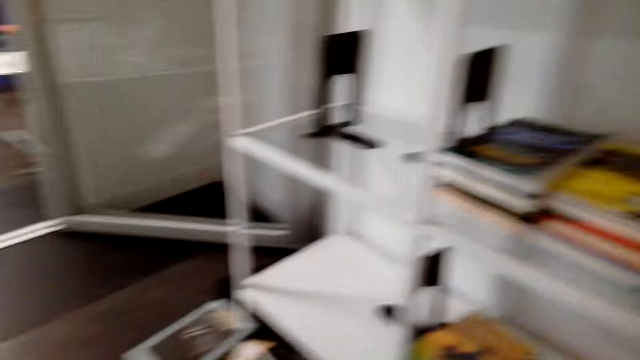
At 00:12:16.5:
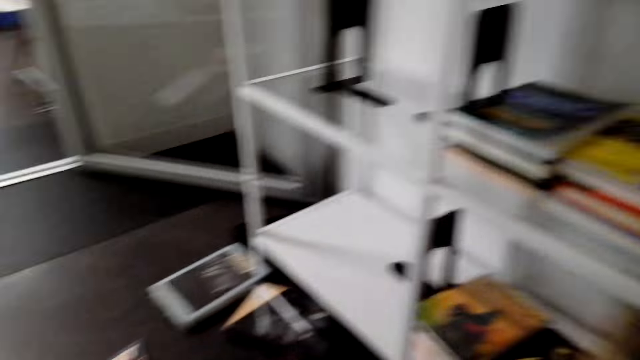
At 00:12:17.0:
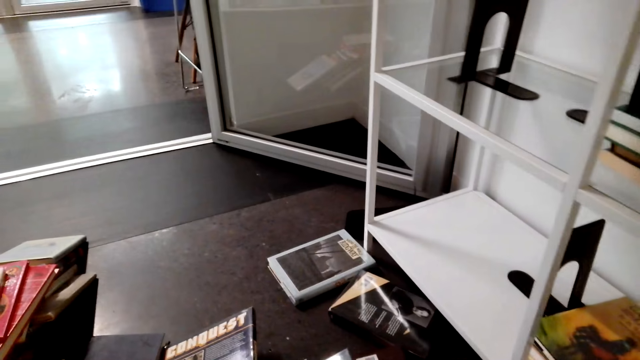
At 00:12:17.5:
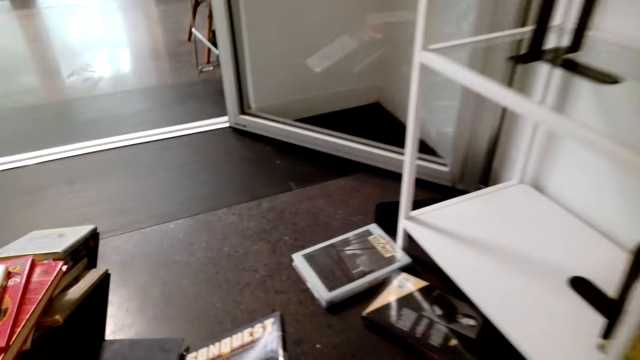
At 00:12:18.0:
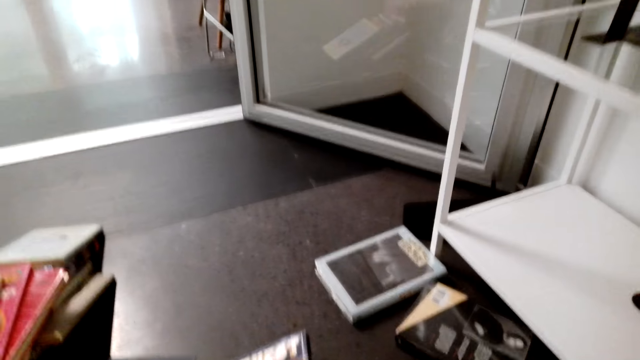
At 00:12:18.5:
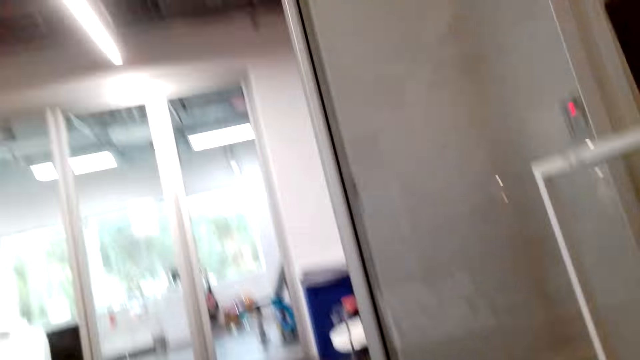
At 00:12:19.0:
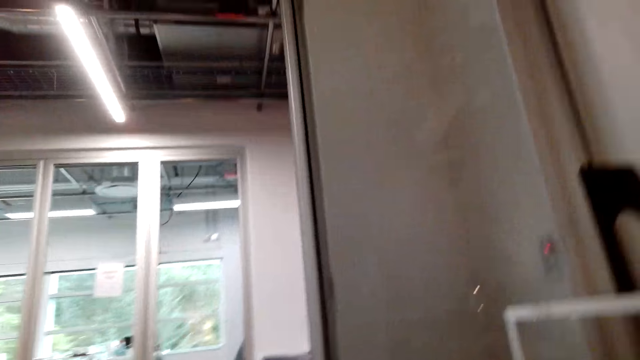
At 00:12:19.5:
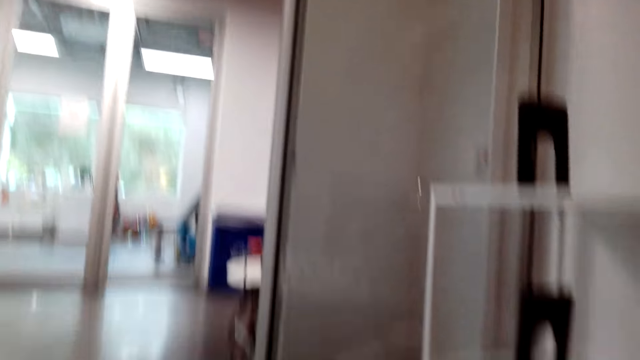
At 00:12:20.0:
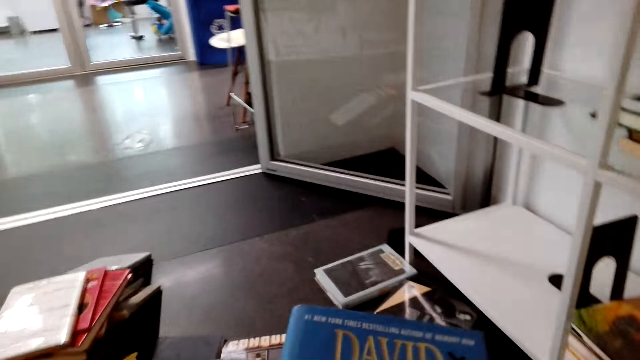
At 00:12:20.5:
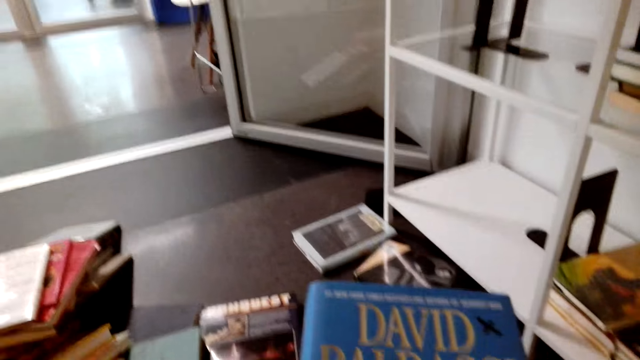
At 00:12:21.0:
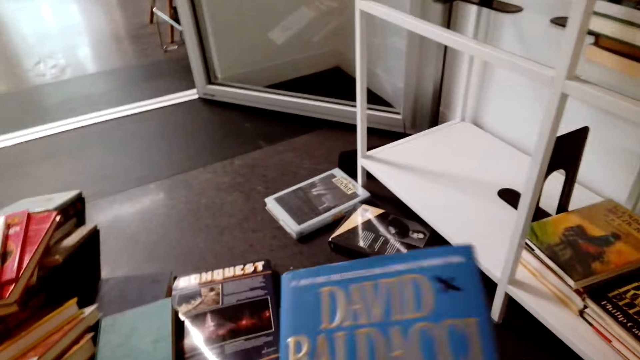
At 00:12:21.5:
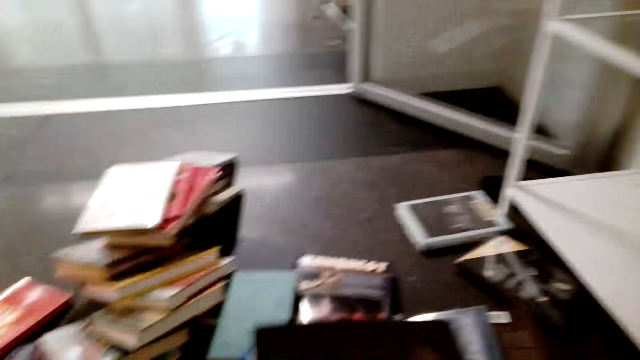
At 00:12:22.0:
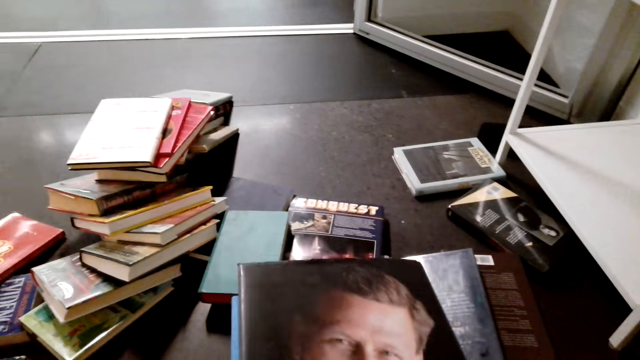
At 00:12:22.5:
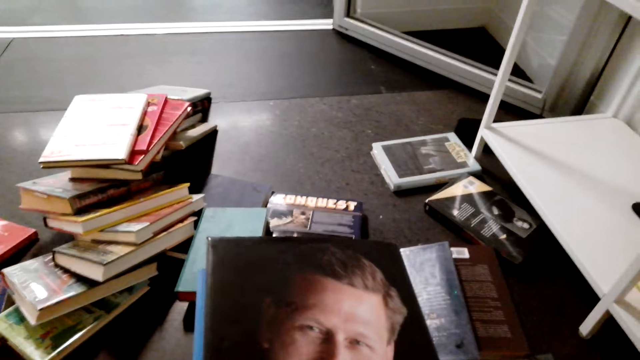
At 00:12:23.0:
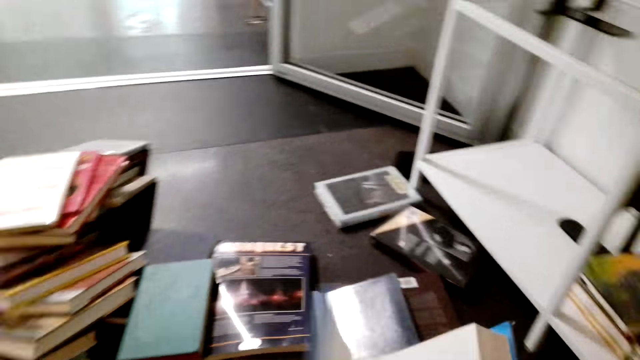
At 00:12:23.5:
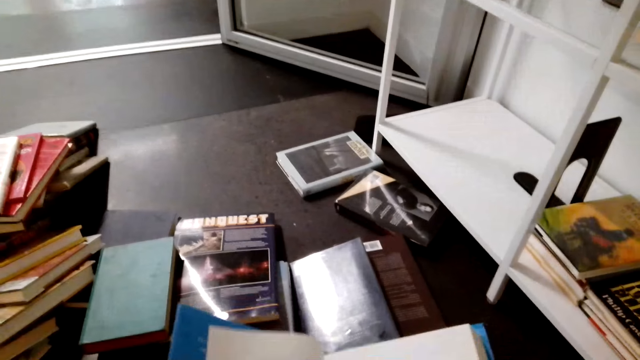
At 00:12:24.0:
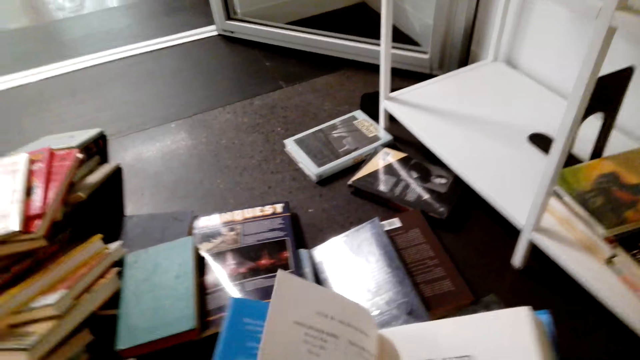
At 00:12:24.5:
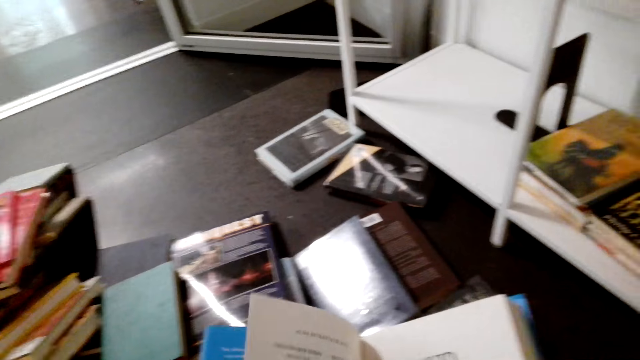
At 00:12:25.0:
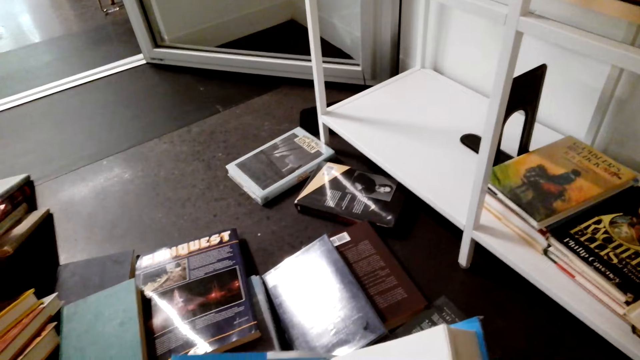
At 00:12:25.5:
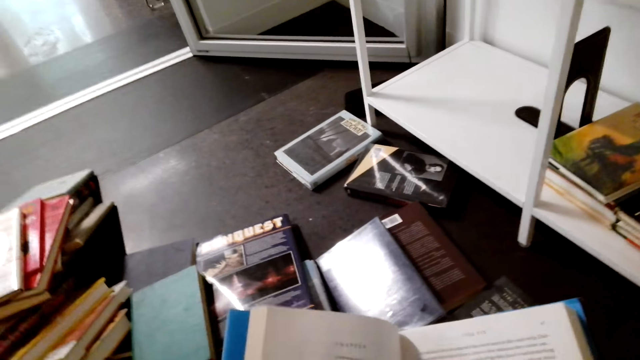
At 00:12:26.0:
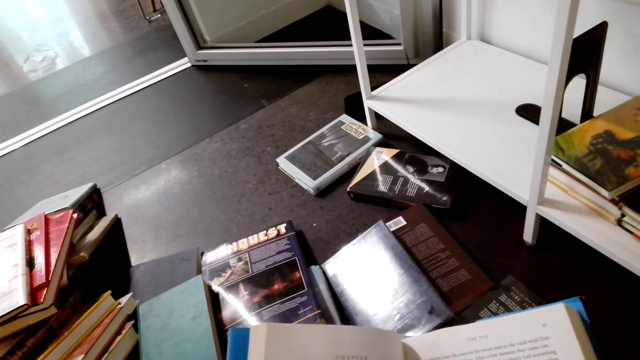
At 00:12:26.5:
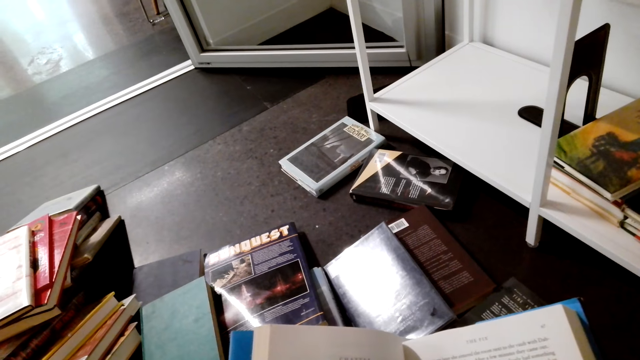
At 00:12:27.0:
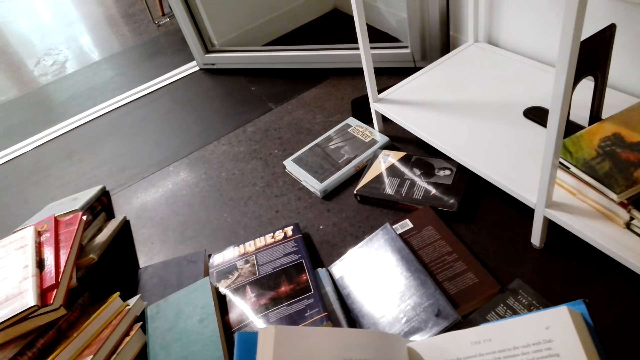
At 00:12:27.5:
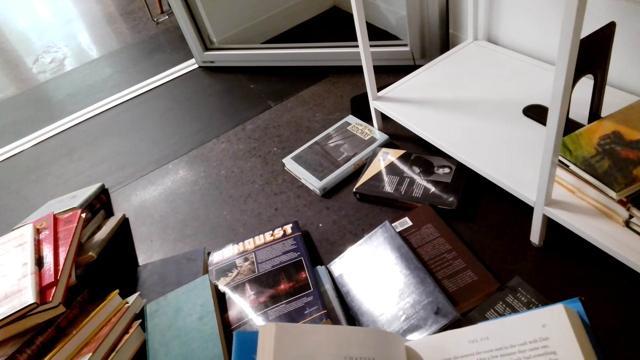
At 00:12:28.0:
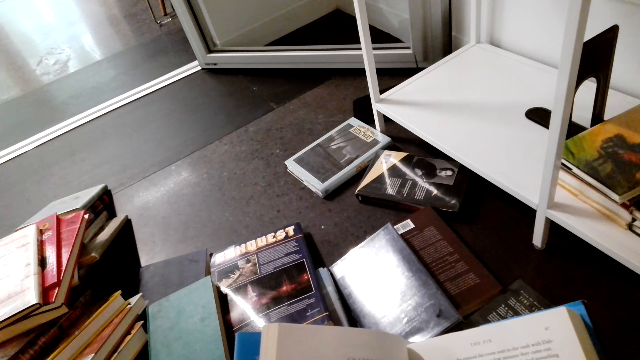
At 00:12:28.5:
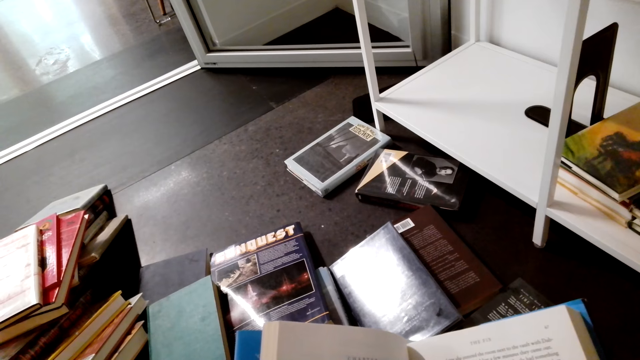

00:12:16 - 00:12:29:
The camera wearer holds a story book with her hands. She turns the book. She opens the story book with her hands. She turns pages.

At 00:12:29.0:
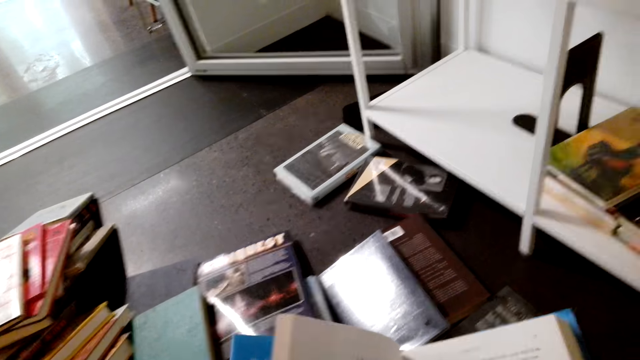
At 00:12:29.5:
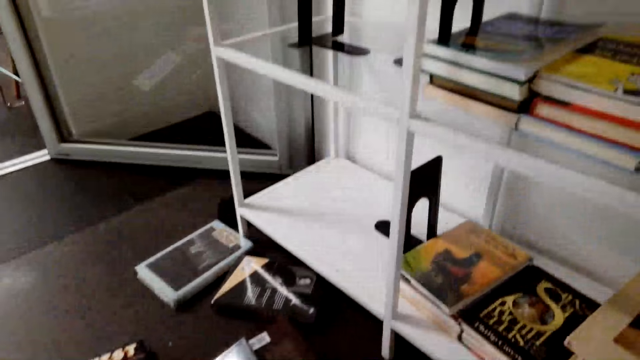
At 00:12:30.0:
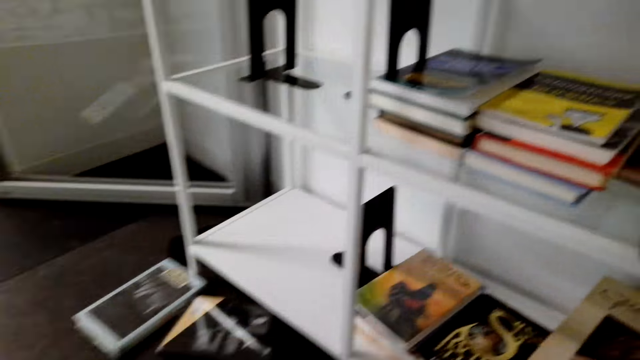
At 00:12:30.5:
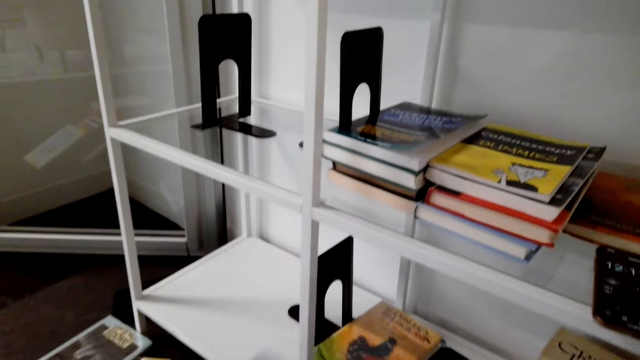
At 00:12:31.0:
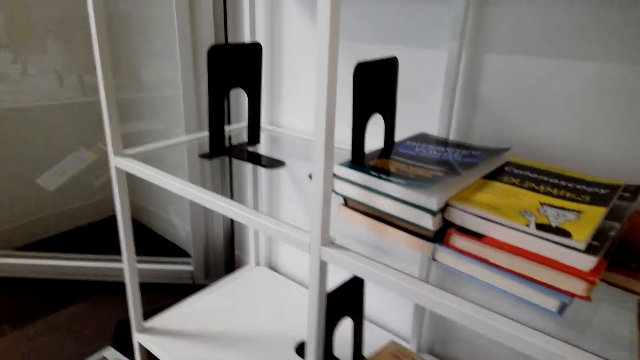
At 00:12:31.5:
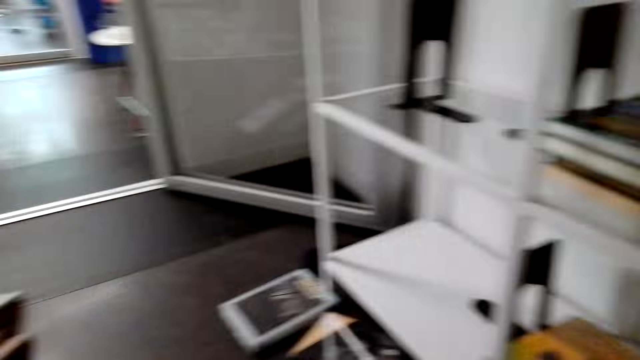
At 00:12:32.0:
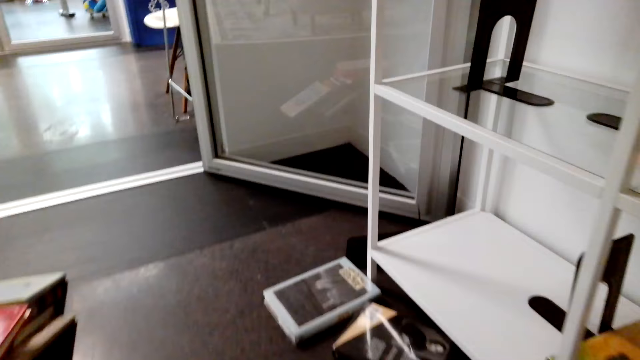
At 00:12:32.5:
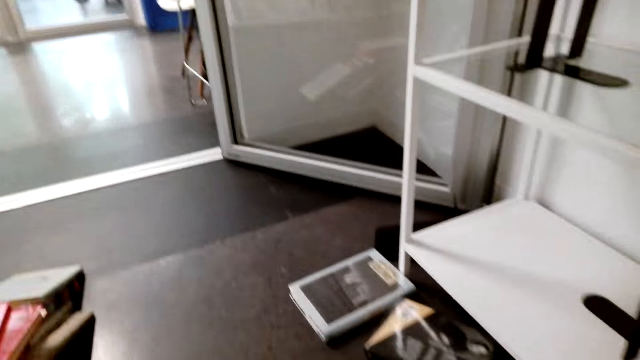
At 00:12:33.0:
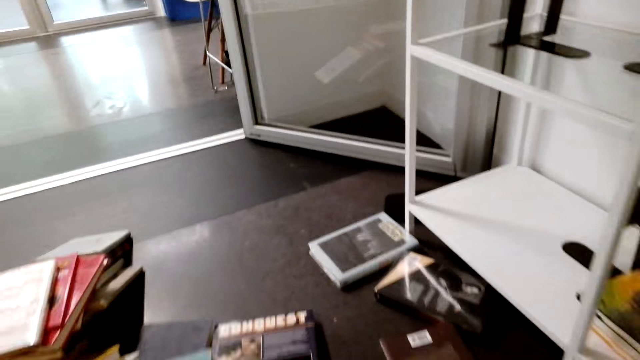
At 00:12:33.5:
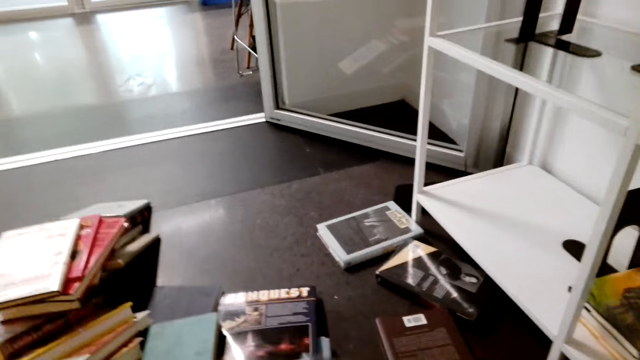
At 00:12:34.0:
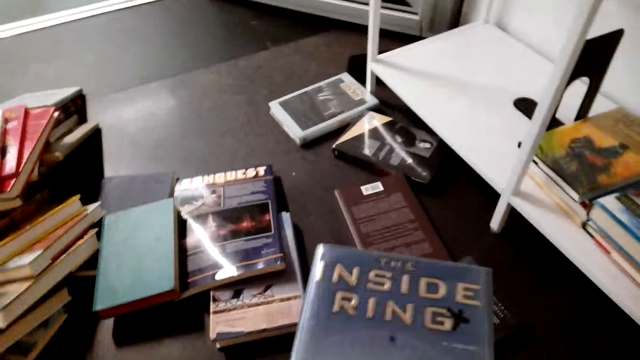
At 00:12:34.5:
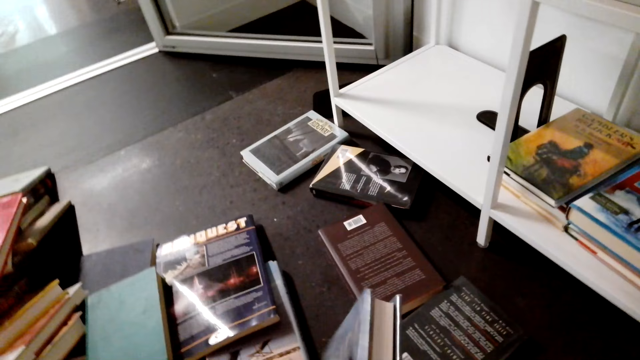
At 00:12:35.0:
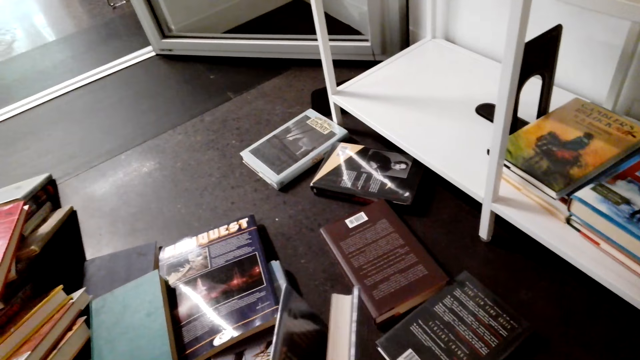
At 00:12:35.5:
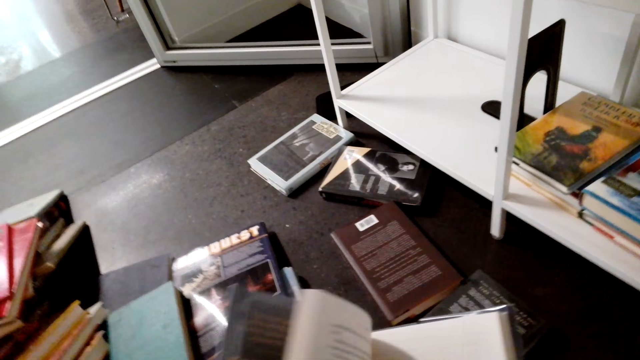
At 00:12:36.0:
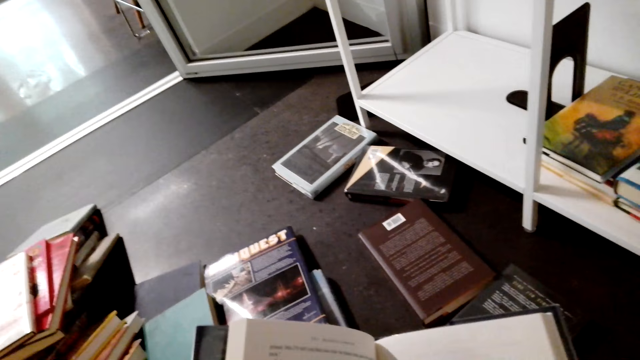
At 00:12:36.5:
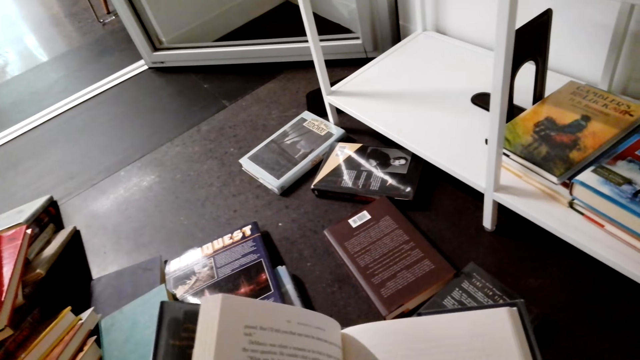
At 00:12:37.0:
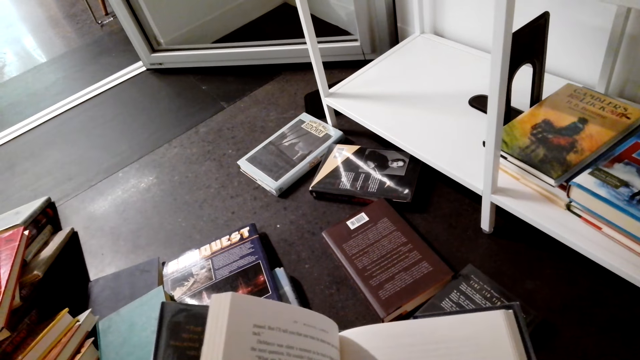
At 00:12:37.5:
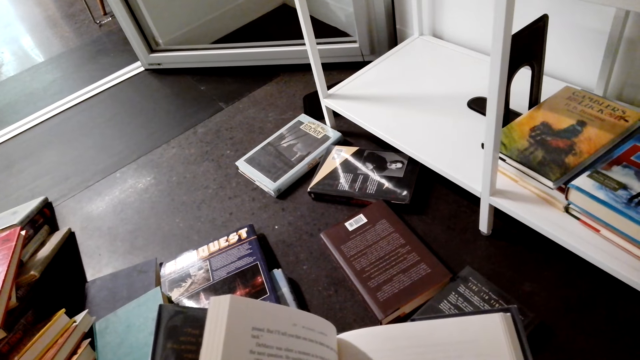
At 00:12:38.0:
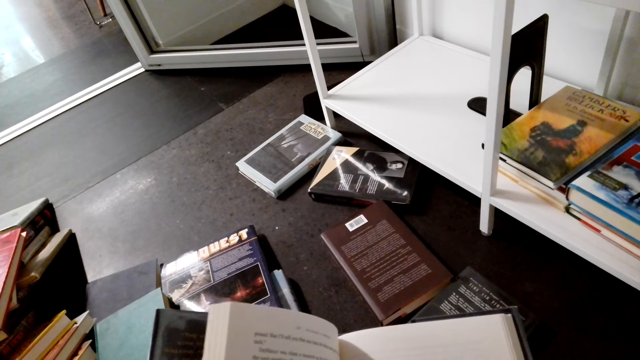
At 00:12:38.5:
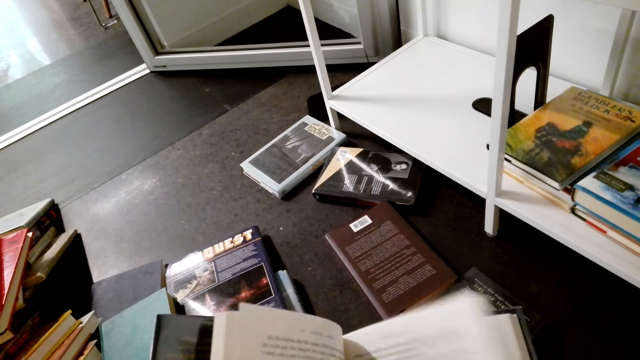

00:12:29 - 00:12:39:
The camera wearer puts the story book in the bookshelf. She stands on the floor. She holds the story book with her hands. She opens the story book with her hands.
